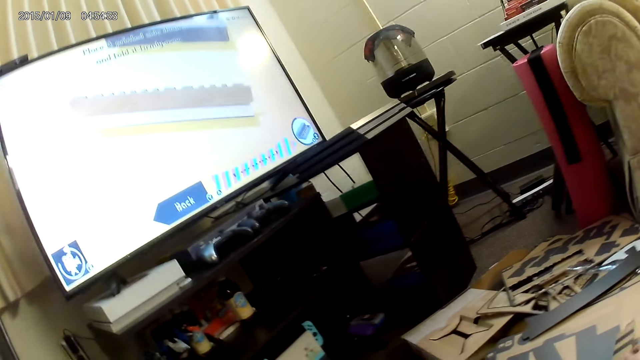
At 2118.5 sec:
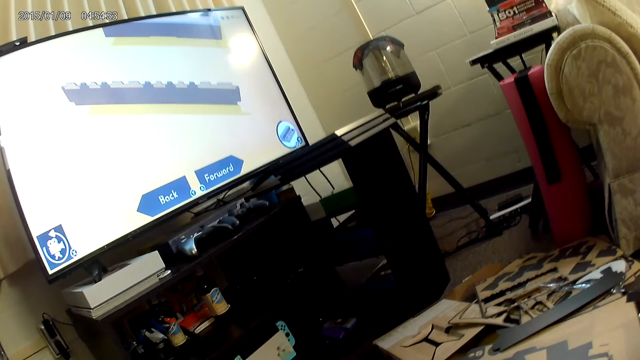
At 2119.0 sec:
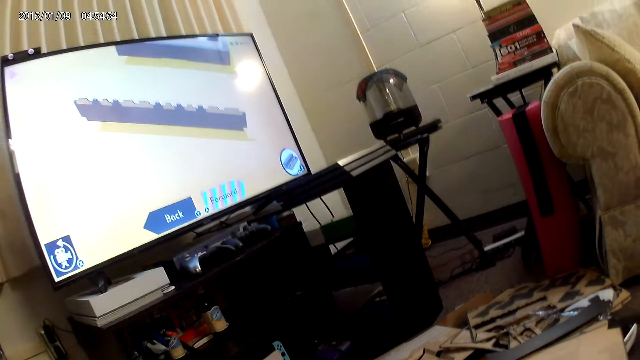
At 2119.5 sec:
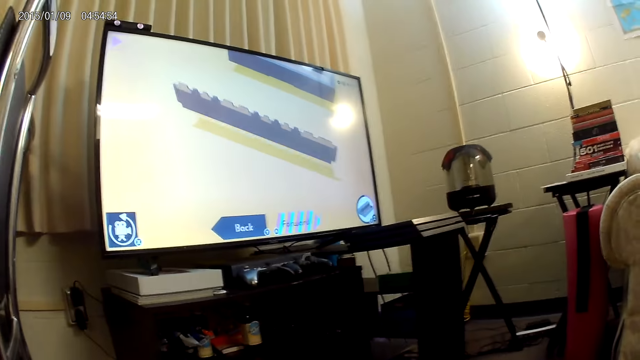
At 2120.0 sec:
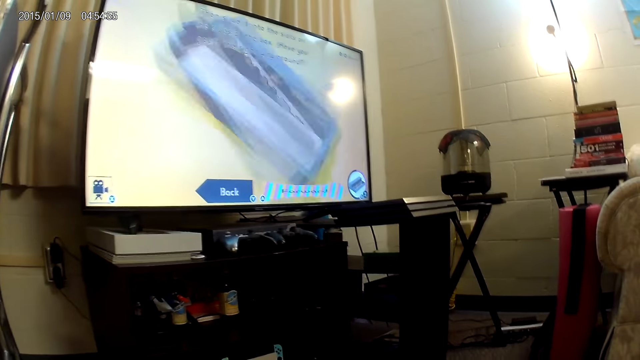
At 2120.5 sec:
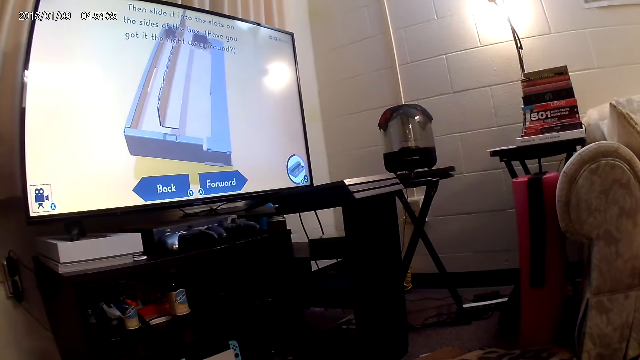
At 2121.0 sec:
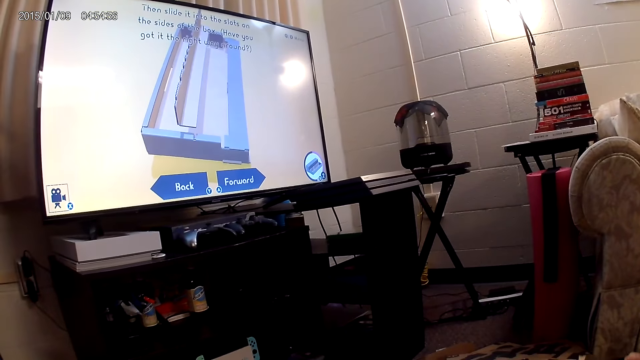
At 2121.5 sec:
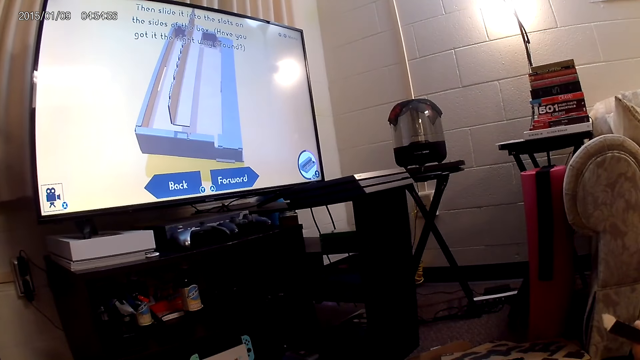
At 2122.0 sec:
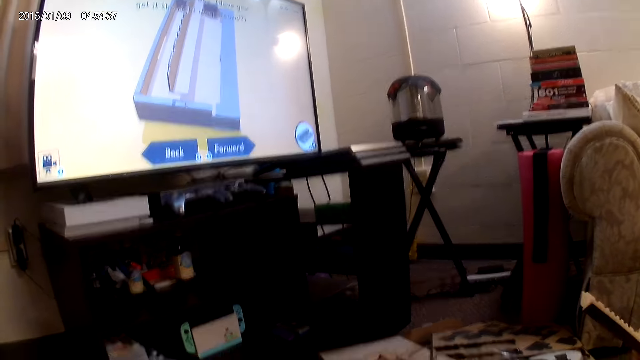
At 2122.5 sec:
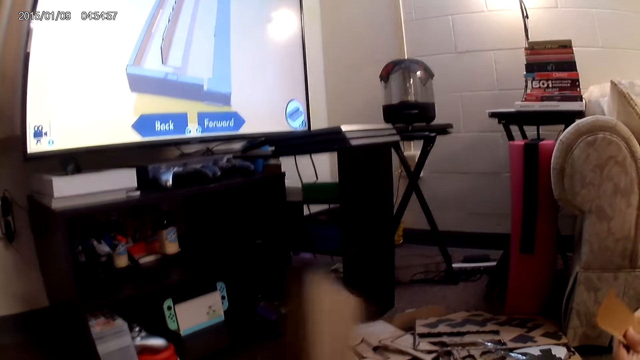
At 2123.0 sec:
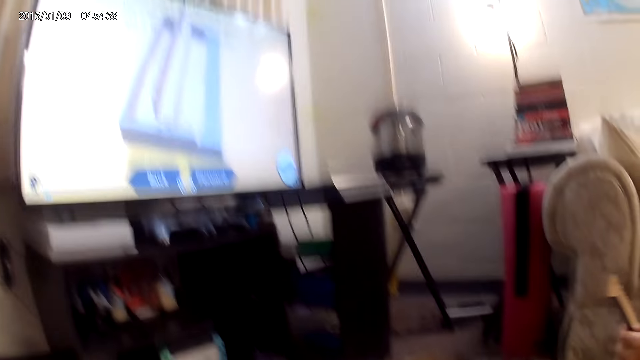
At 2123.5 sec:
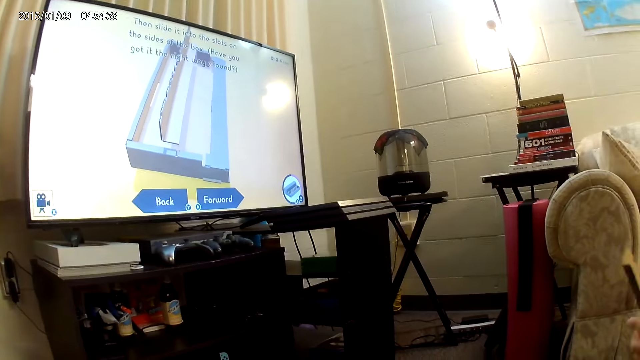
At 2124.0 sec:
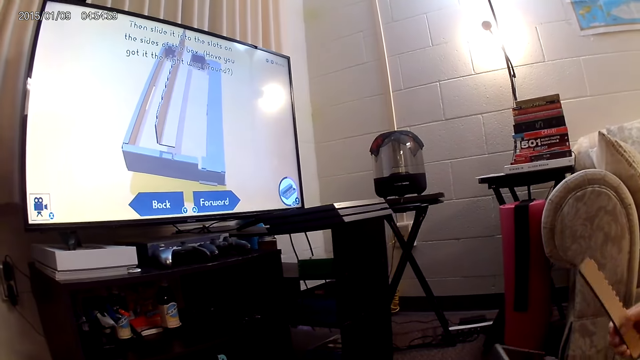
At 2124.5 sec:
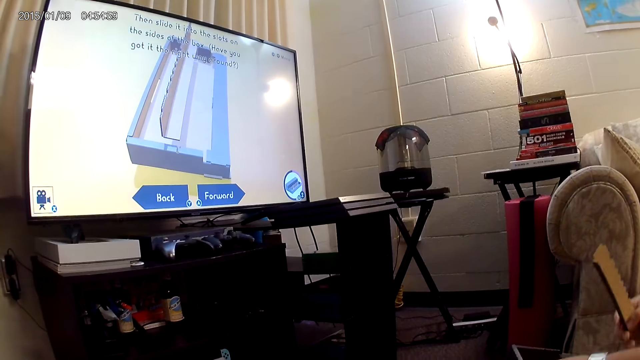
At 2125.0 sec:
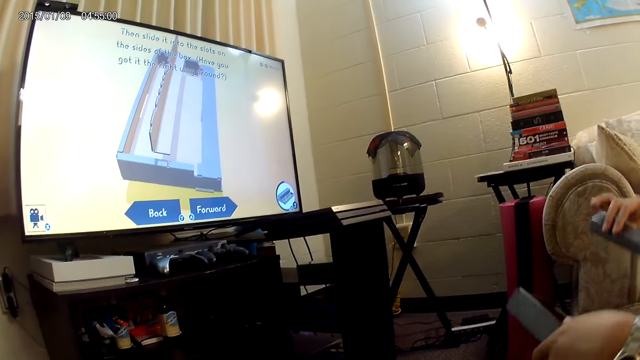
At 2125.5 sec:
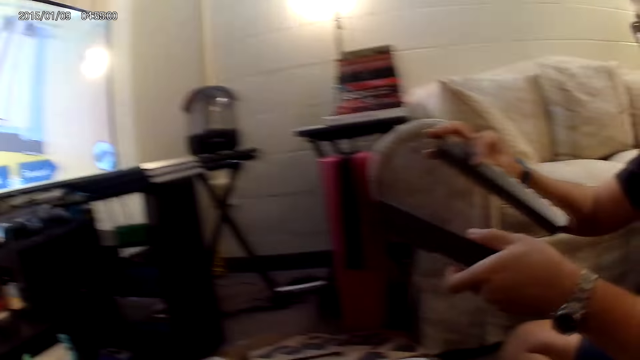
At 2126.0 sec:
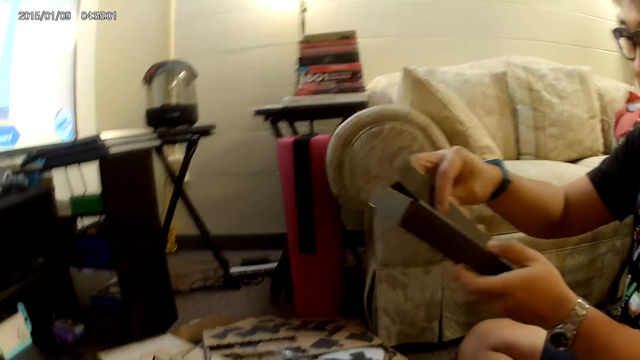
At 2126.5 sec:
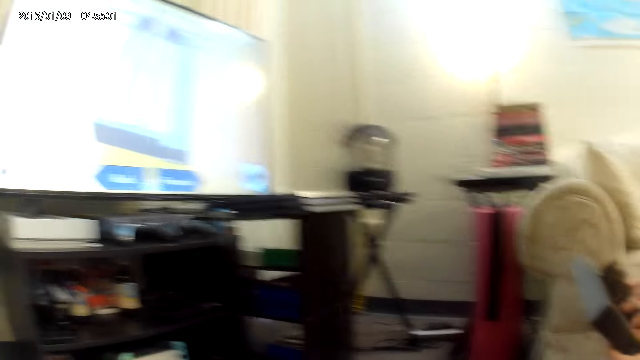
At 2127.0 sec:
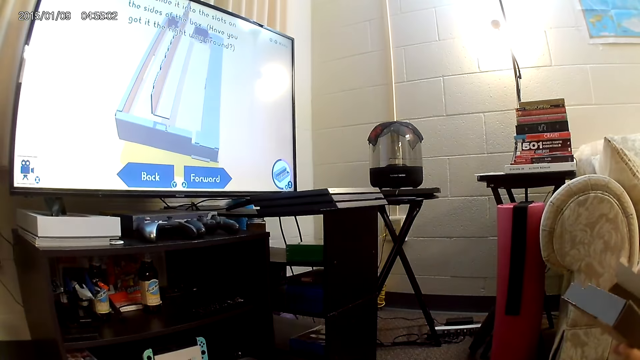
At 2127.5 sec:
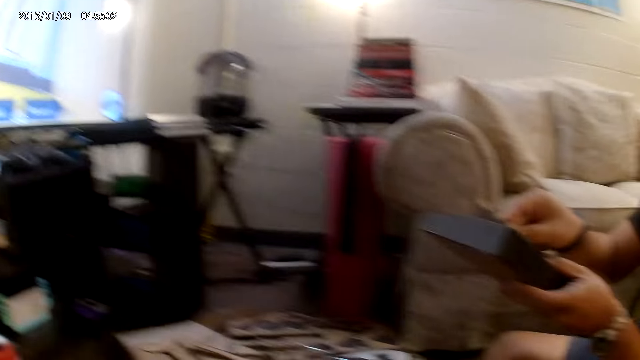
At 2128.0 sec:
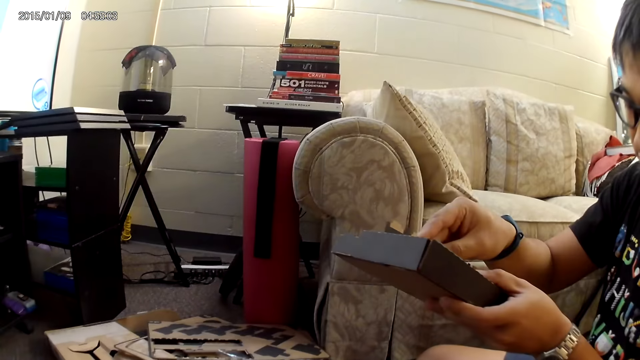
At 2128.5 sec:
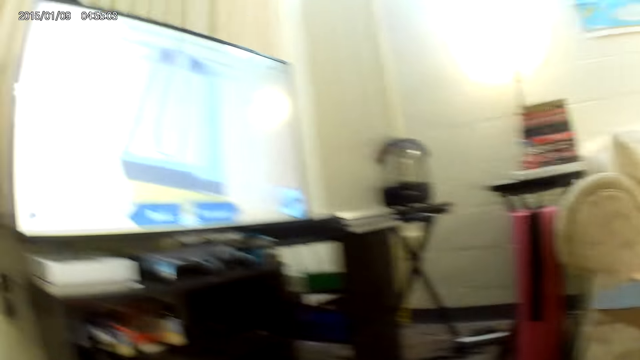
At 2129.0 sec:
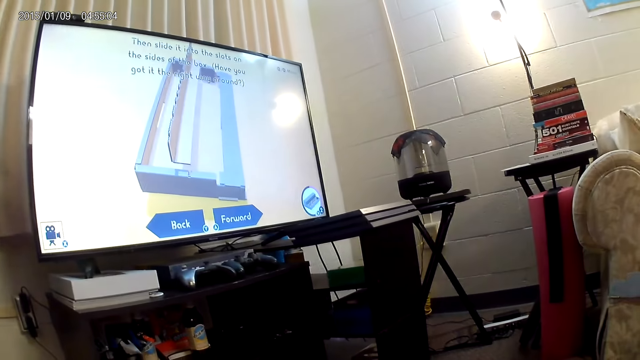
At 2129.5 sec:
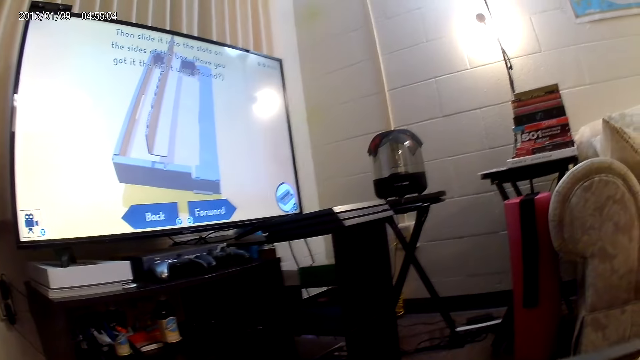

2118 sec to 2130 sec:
A person raises up the cardboard with his left hand. The camera wearer holds up the cardboard in her left hand. Another person picks up the cardboard with his left hand and assembles the cardboard construction game with both hands.

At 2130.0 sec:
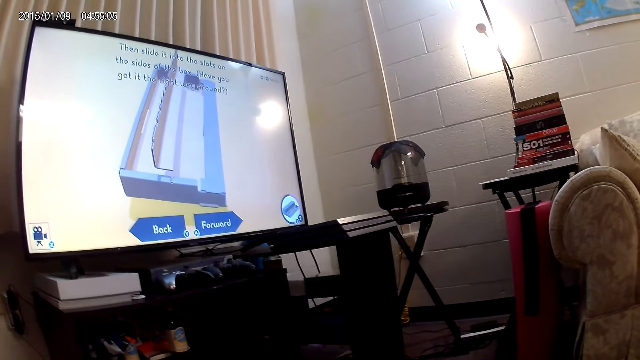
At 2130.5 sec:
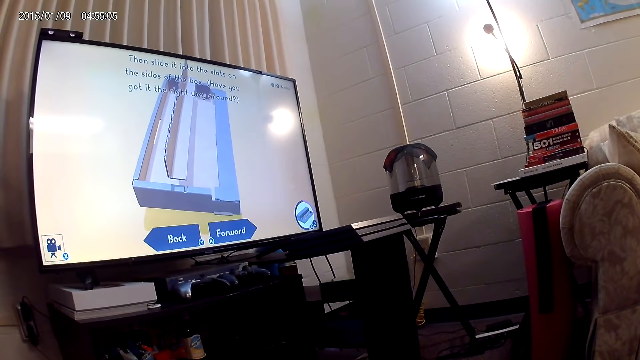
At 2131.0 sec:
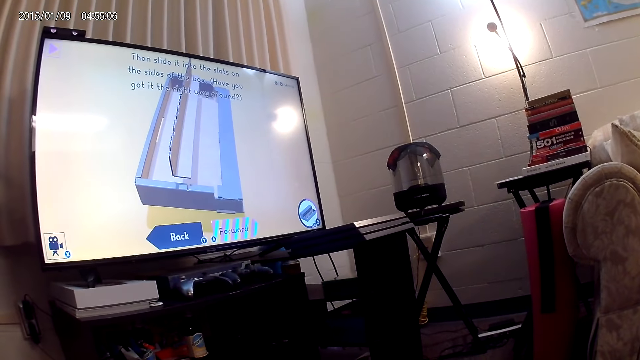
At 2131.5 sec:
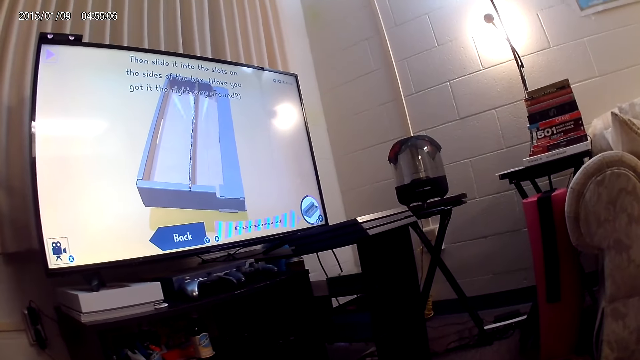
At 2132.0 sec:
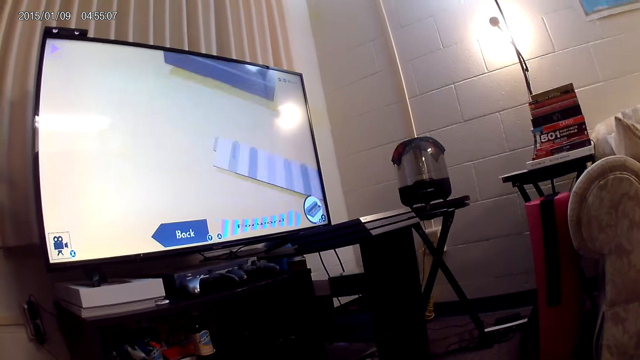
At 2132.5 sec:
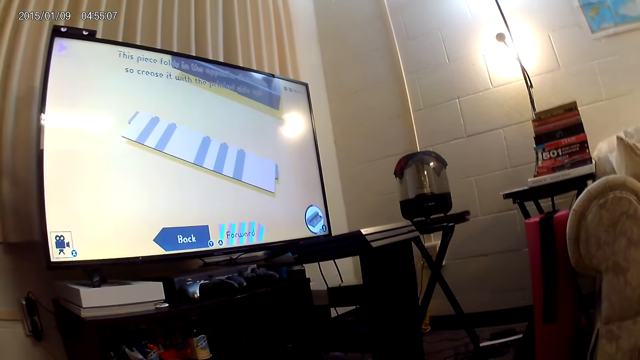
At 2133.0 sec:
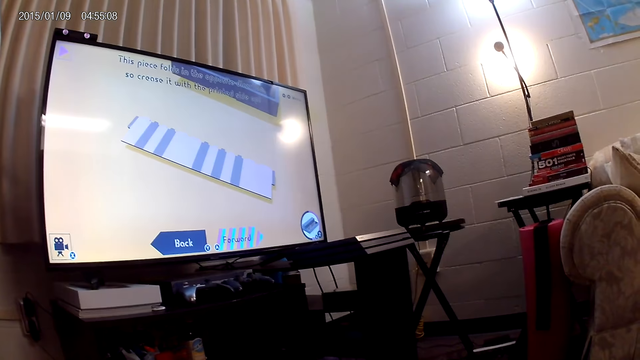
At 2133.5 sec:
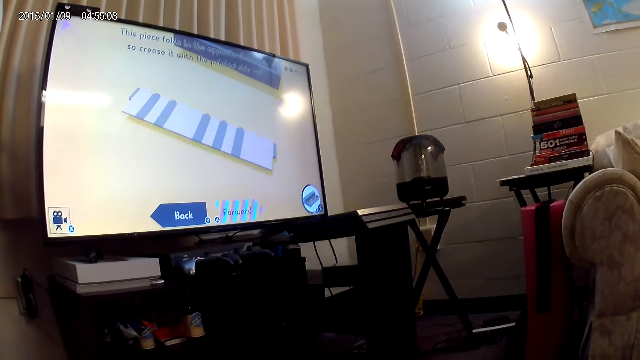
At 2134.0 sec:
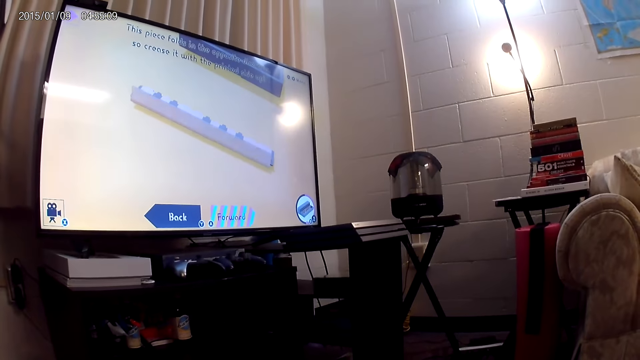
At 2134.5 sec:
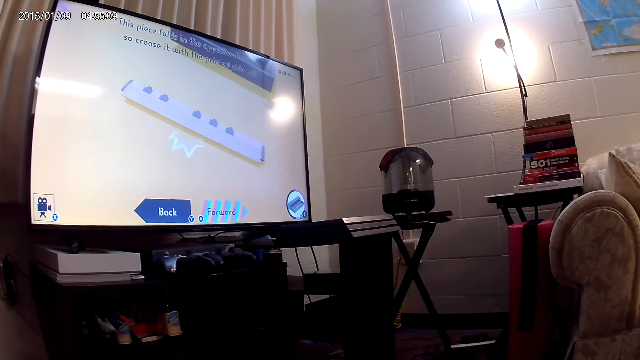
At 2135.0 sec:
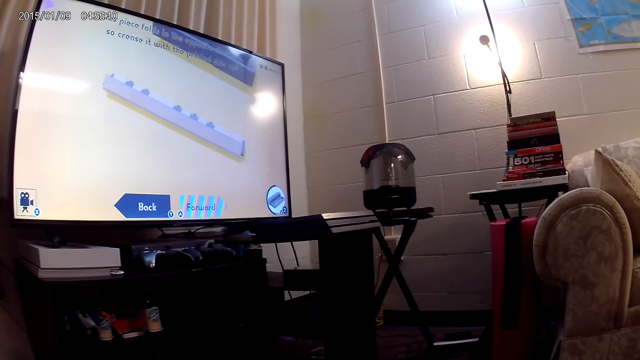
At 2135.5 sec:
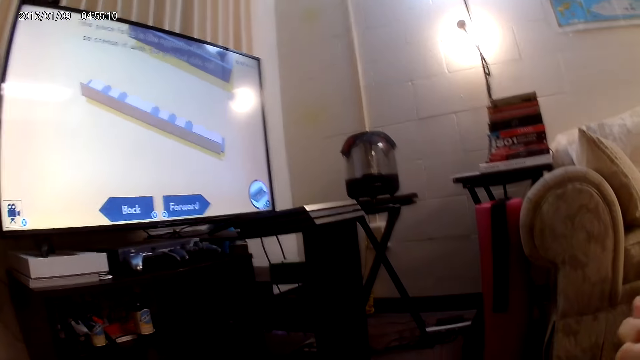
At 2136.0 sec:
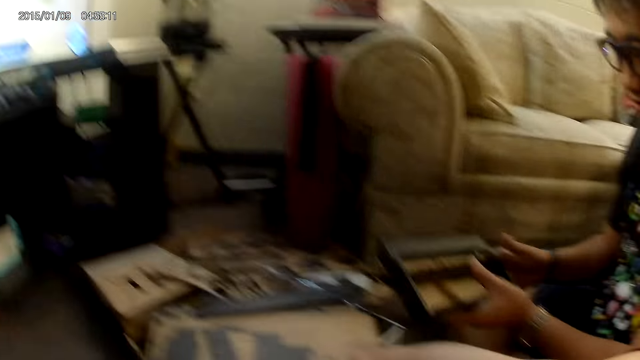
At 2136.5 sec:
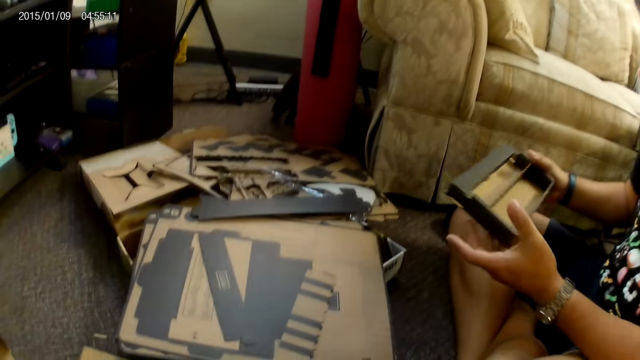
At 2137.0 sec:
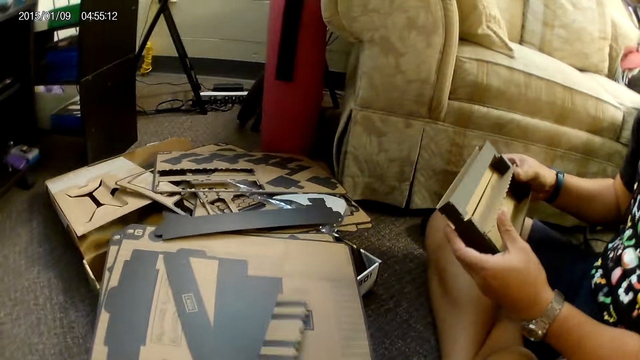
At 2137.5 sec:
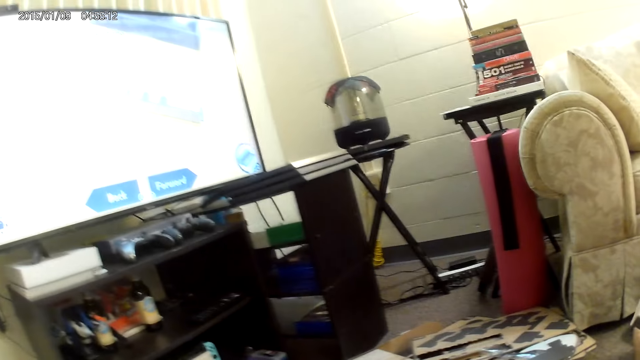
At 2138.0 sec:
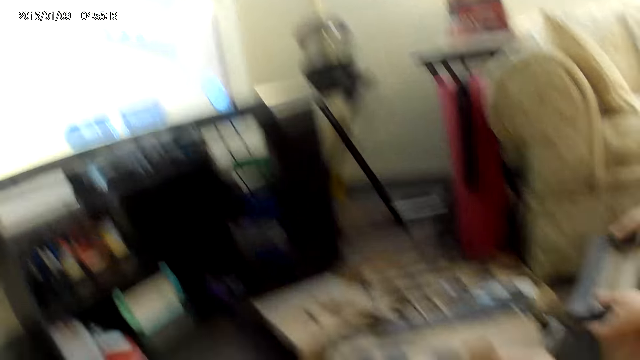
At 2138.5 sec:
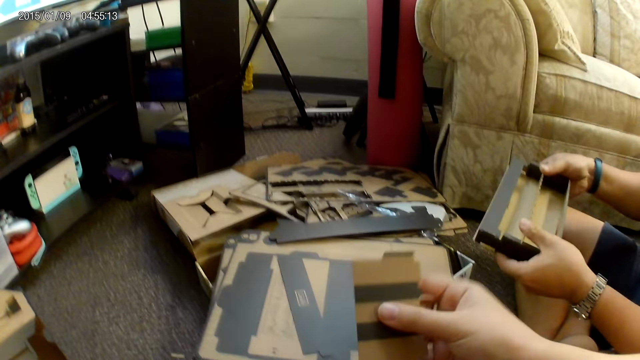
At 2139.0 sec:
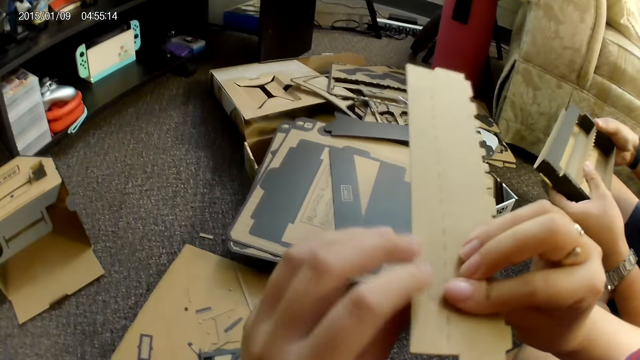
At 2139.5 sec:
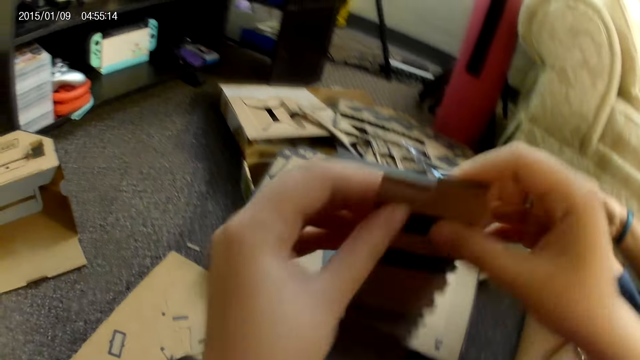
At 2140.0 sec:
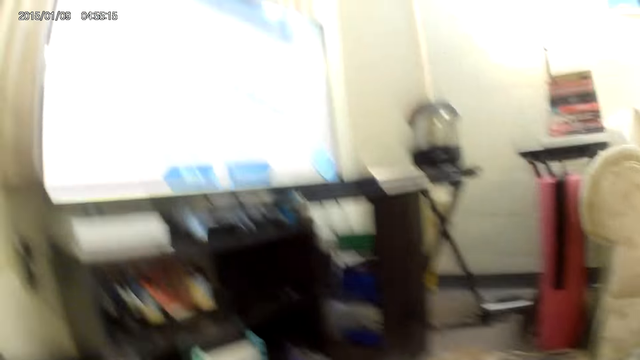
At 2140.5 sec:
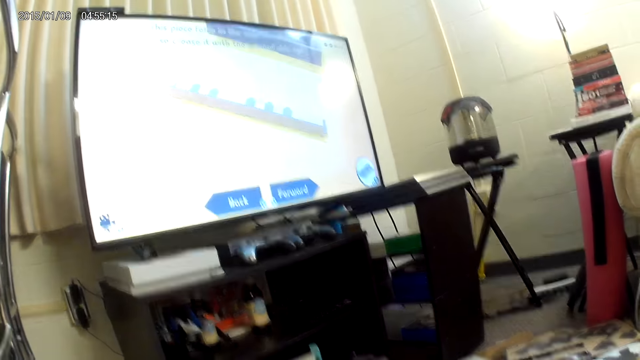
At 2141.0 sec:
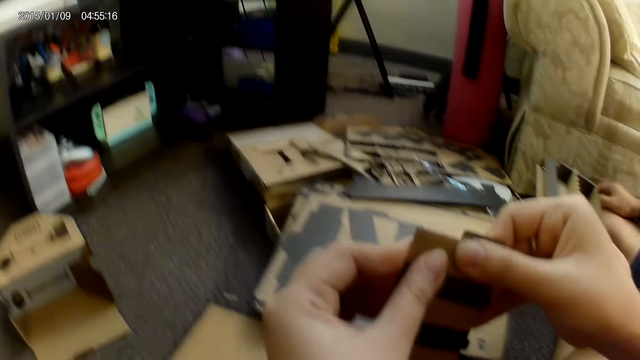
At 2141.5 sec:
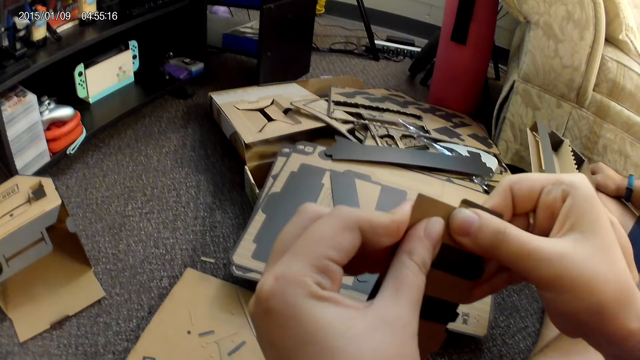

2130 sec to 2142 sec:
The camera wearer picks up a cardboard from a stack of cardboard with her right hand. She holds the cardboard with both hands.
